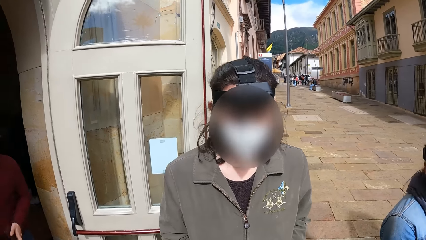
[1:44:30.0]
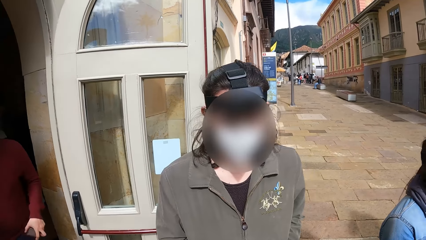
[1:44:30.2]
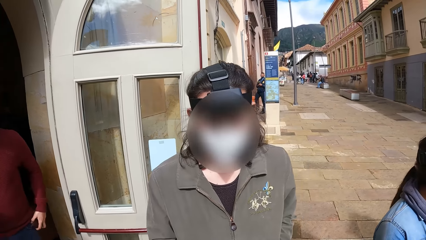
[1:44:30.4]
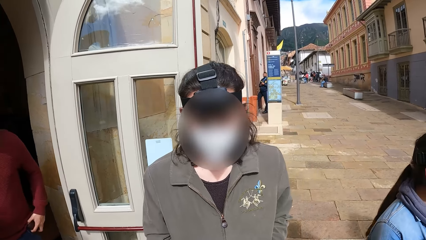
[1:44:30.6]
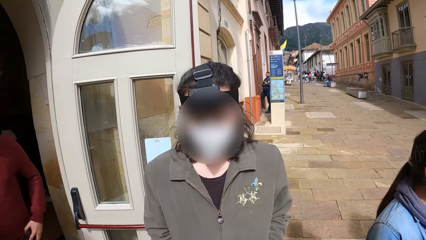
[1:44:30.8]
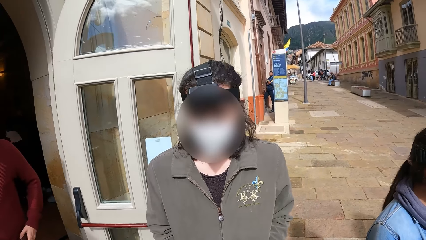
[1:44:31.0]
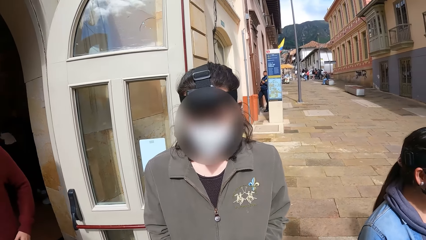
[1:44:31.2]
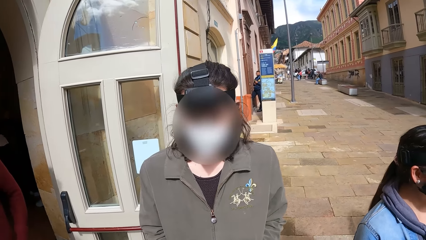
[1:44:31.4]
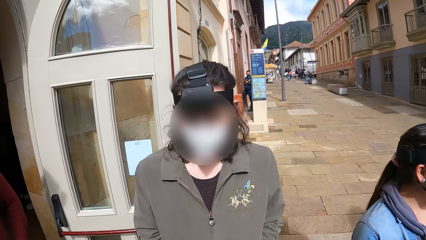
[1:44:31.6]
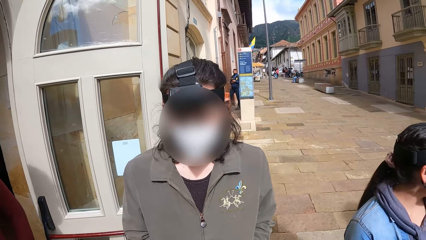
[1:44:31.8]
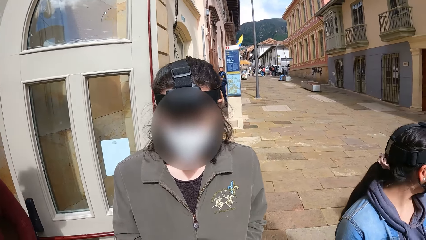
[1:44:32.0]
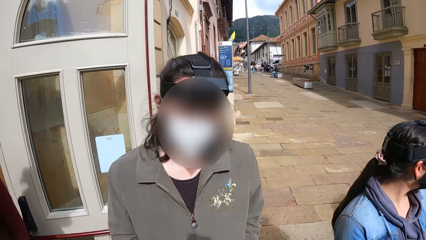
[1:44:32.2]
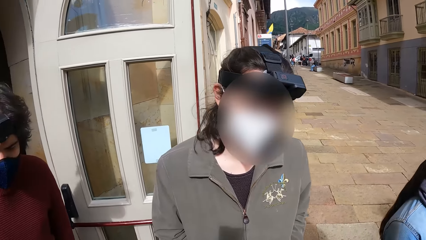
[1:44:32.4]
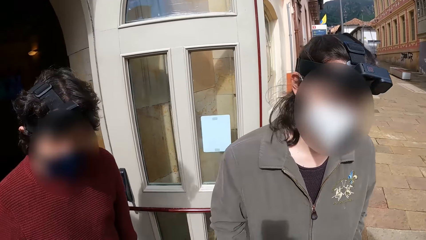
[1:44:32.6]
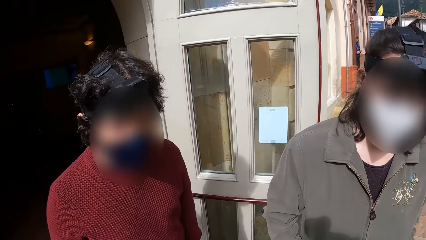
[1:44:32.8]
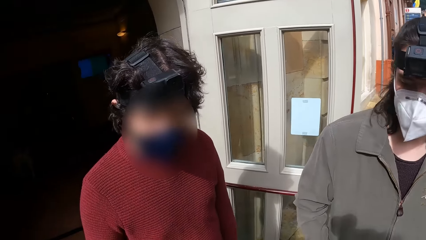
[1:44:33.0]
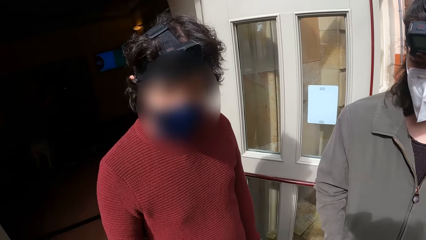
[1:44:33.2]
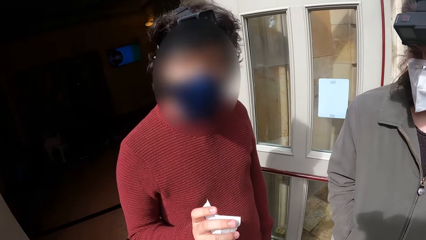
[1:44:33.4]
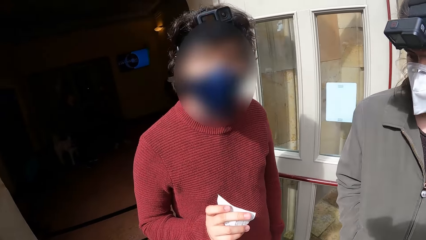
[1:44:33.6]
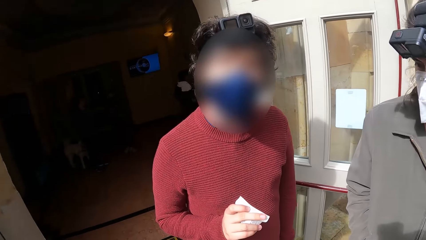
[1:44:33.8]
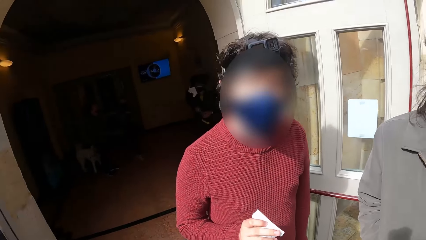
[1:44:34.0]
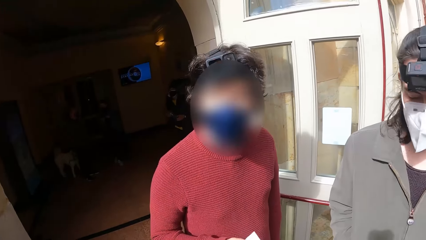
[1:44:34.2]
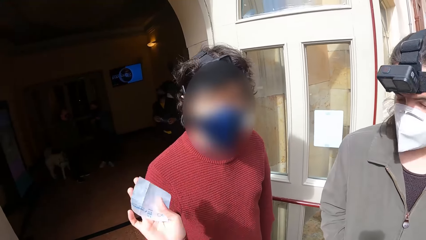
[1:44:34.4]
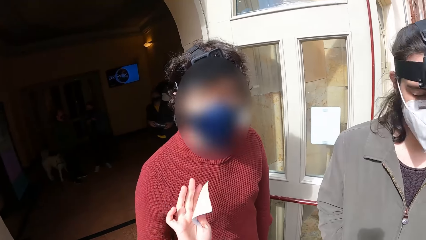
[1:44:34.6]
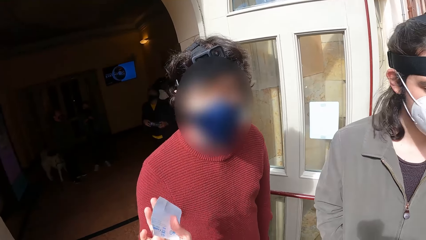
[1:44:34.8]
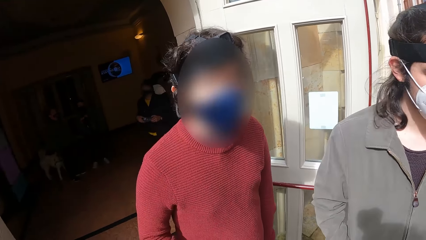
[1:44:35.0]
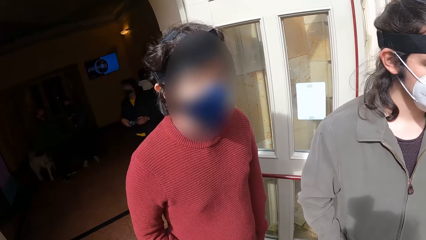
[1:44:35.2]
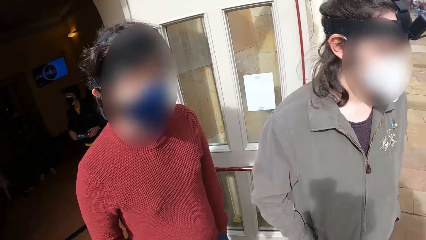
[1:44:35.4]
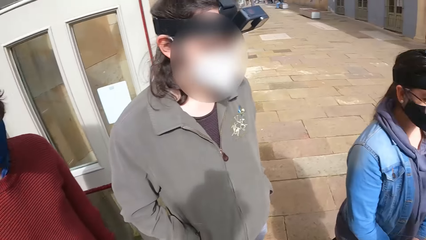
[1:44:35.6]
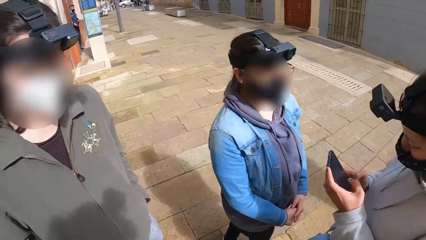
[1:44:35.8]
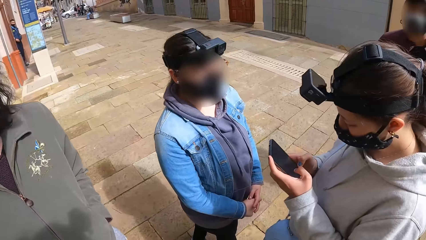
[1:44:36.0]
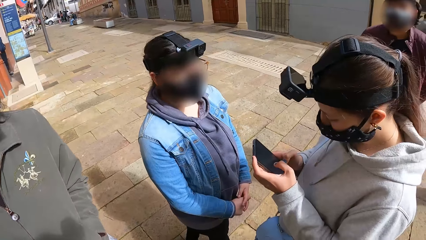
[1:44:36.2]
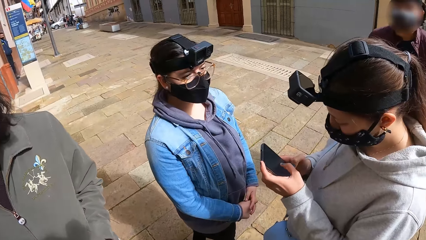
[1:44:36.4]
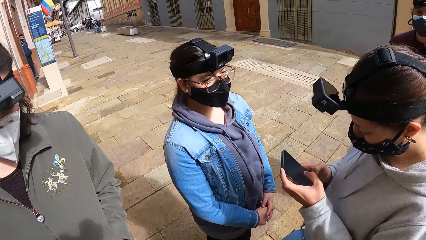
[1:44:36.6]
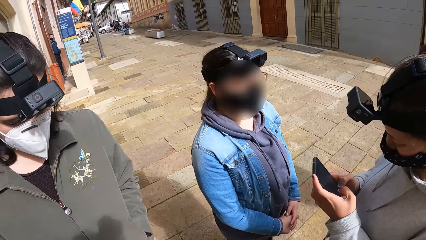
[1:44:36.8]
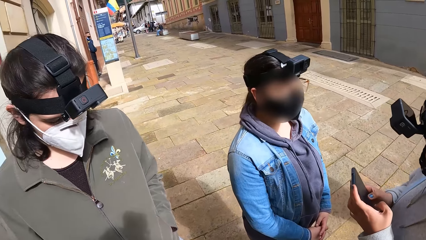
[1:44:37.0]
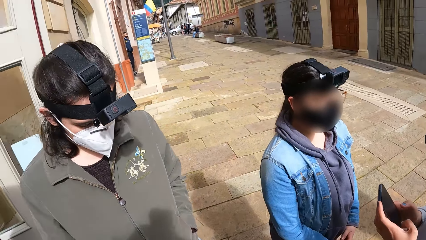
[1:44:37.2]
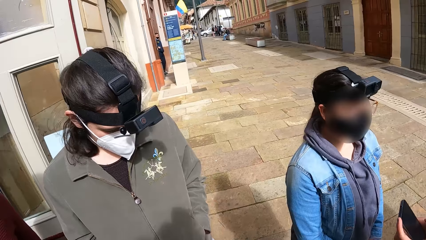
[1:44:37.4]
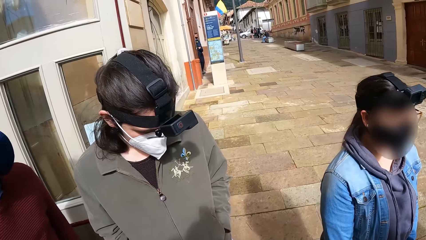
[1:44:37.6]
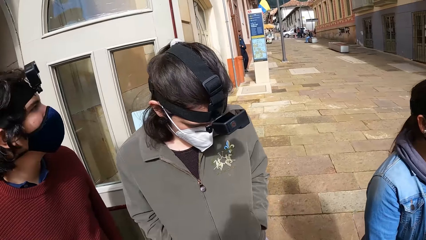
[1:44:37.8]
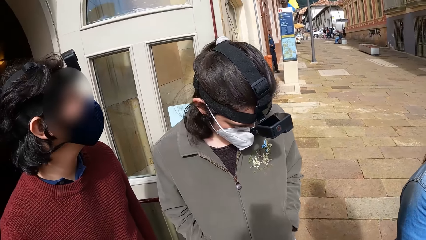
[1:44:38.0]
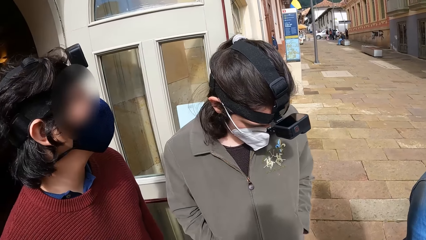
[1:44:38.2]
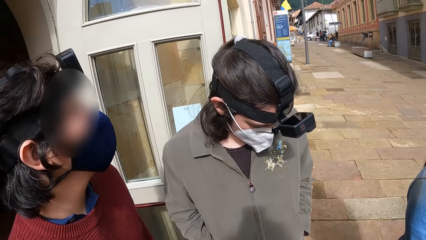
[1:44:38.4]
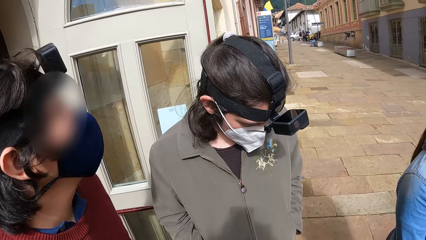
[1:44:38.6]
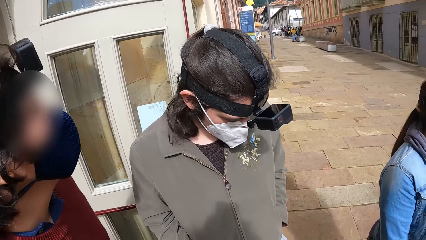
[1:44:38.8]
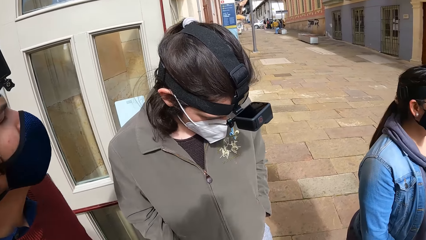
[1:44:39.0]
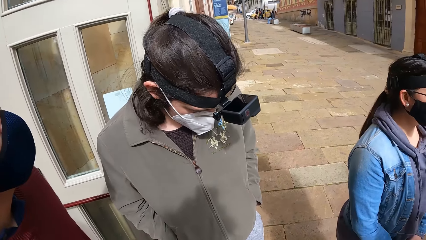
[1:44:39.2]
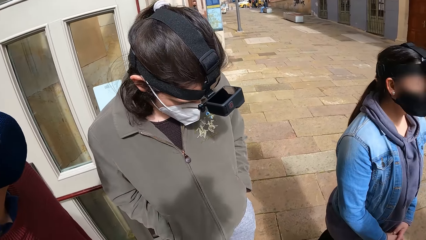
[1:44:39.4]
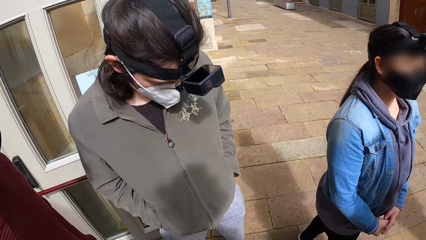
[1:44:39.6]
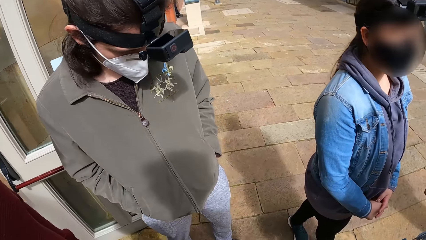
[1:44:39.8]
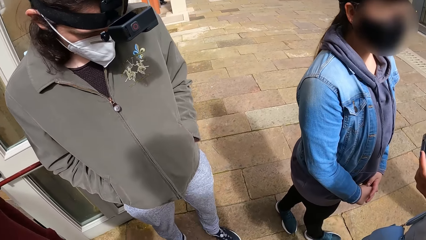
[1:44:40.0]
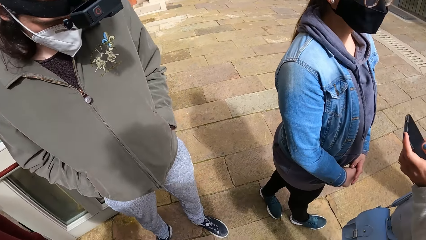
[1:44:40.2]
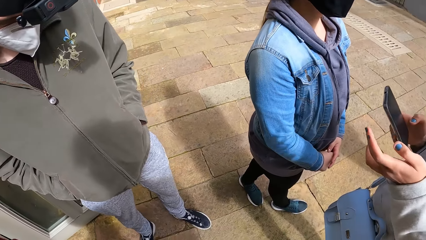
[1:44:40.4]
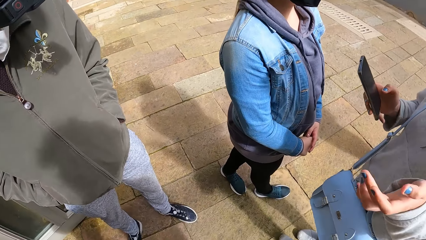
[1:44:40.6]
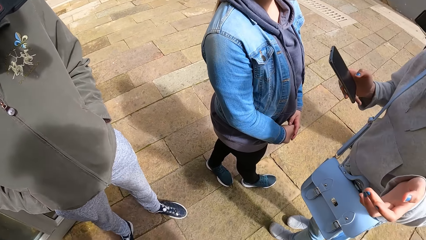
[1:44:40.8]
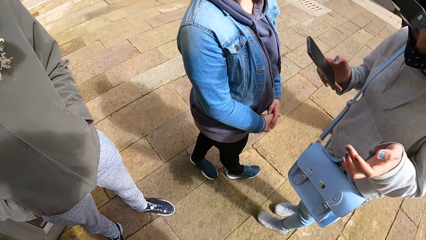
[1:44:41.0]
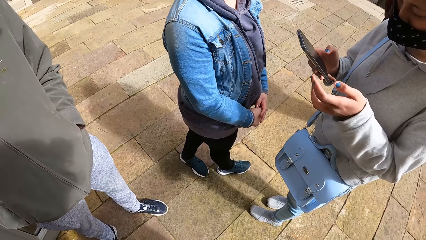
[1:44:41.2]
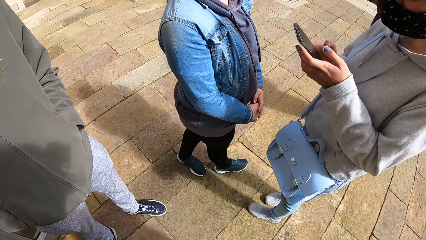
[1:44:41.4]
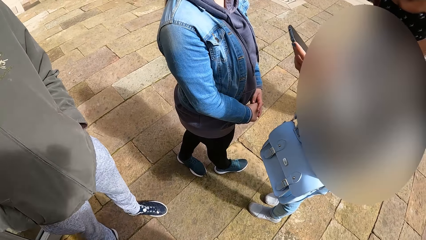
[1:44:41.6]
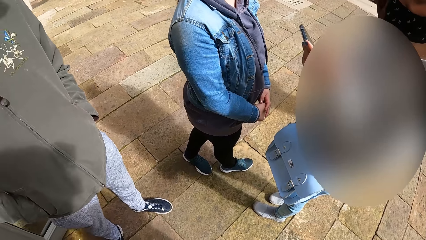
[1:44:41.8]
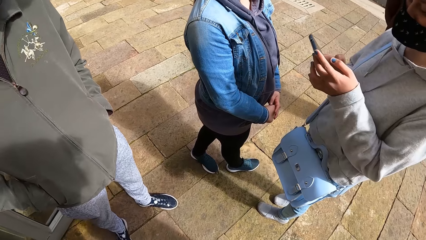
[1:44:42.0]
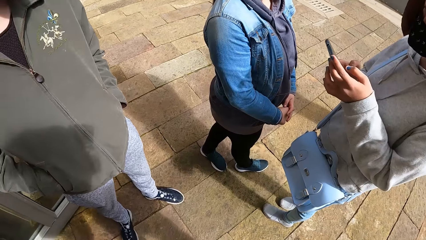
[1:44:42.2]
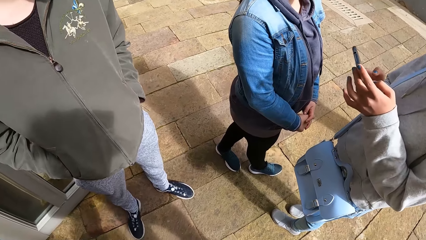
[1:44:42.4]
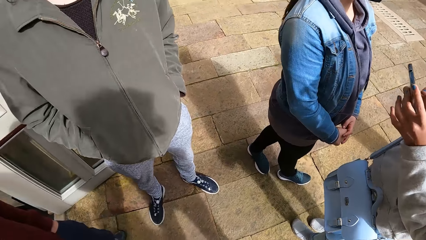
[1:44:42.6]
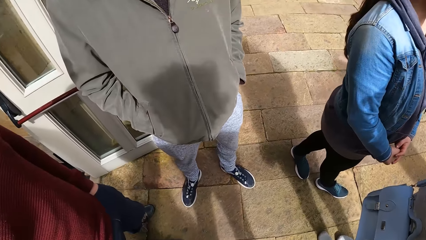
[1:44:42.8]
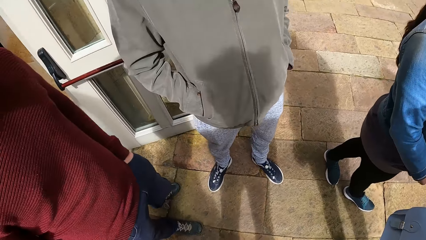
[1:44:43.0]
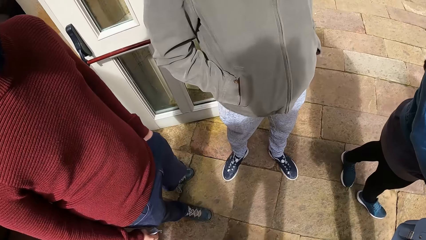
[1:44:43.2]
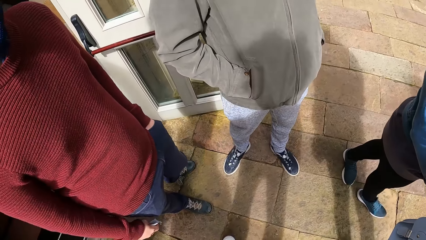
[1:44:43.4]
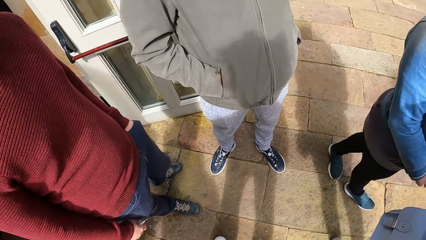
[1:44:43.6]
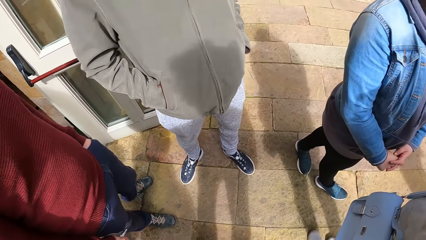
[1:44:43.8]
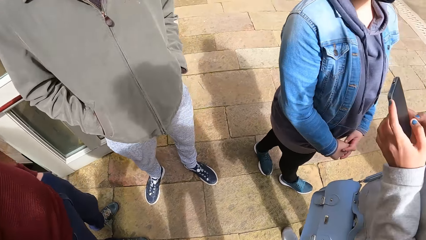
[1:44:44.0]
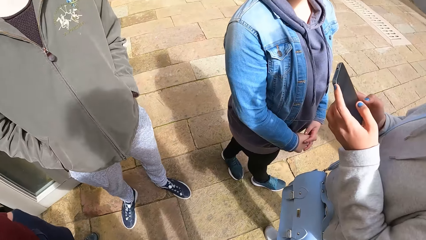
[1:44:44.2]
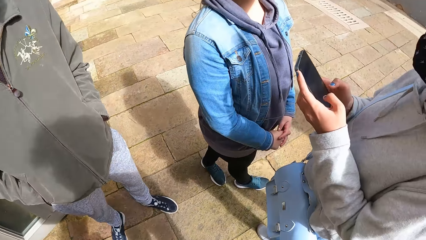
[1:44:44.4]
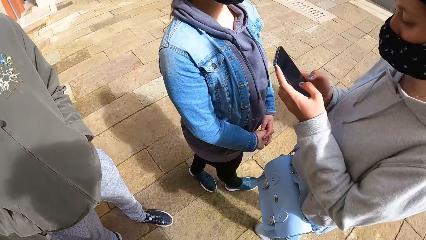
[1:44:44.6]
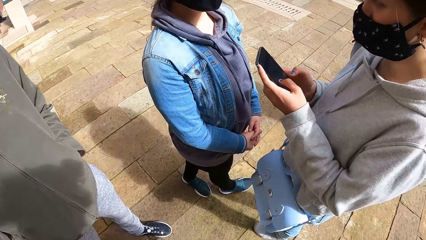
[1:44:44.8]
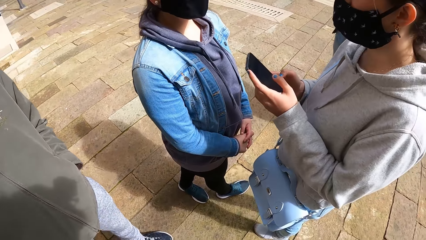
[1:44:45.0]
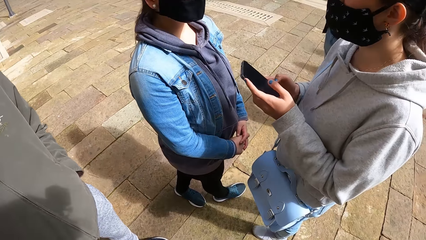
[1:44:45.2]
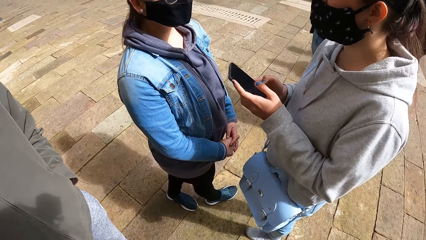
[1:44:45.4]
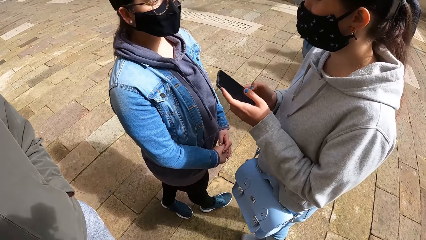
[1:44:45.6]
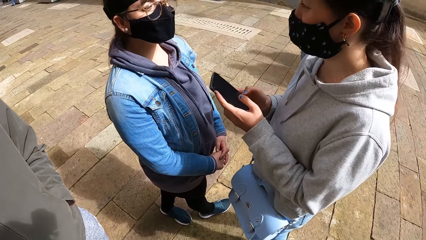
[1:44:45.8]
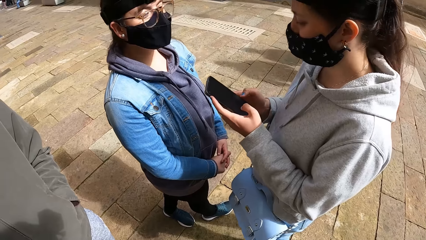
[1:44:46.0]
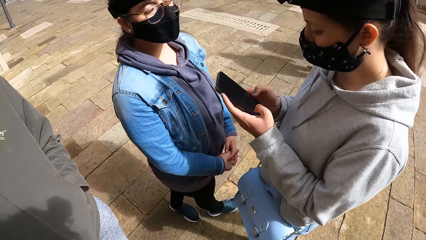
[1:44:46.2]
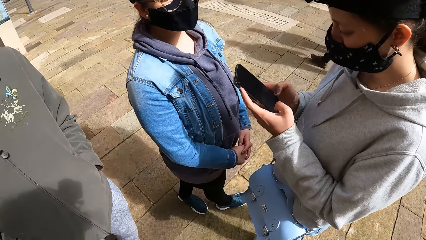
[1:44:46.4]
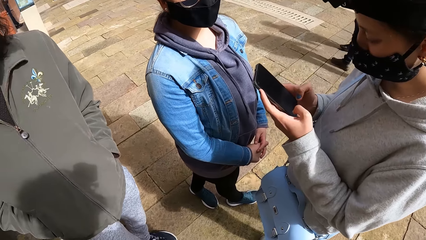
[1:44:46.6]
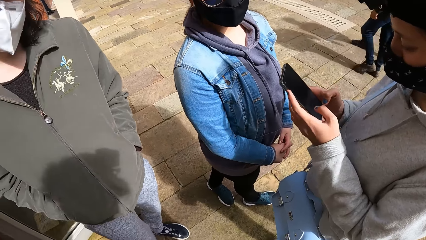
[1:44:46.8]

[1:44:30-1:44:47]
A man converses with the camera wearer. A lady gestures to the camera wearer. The camera wearer looks at the friends.
